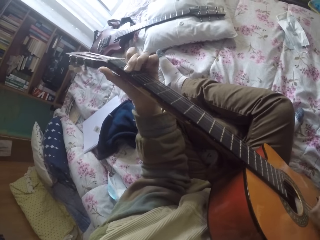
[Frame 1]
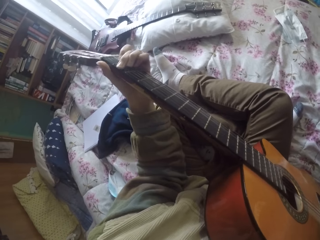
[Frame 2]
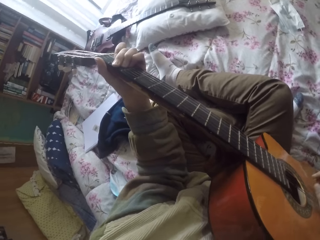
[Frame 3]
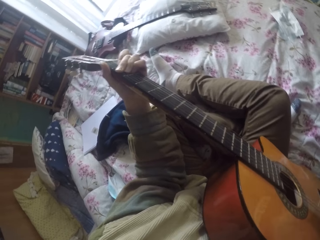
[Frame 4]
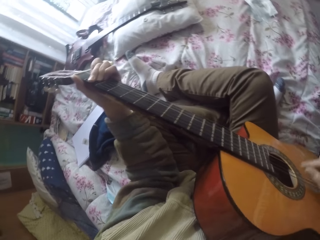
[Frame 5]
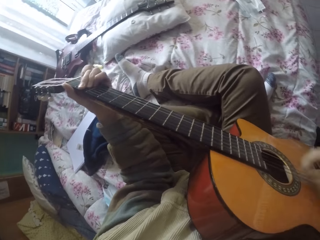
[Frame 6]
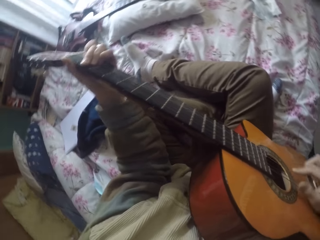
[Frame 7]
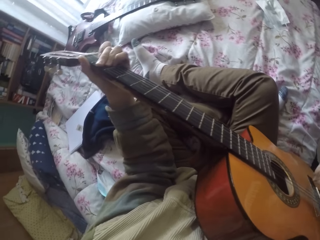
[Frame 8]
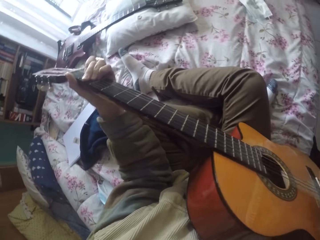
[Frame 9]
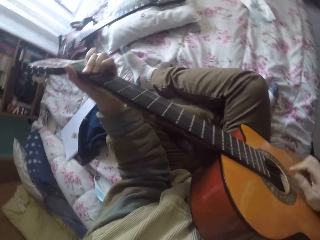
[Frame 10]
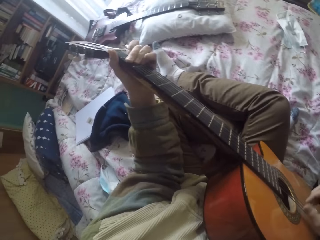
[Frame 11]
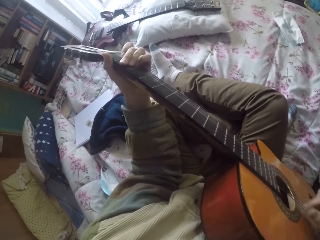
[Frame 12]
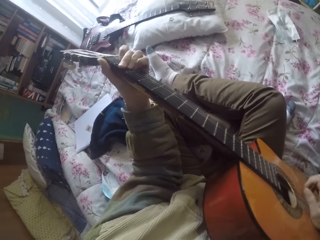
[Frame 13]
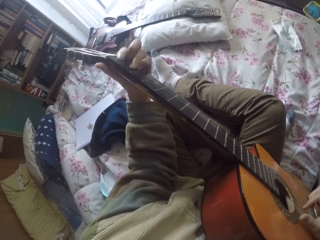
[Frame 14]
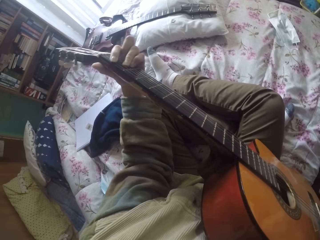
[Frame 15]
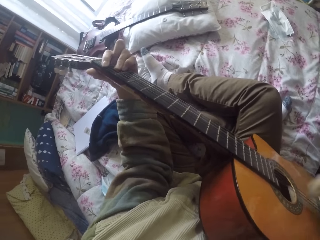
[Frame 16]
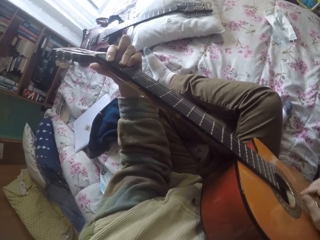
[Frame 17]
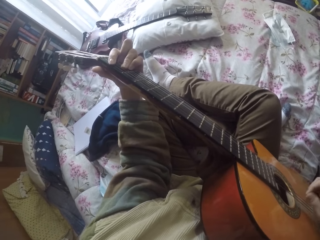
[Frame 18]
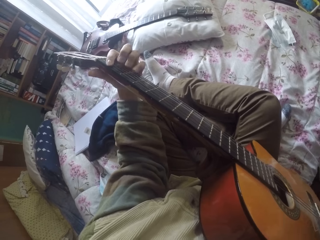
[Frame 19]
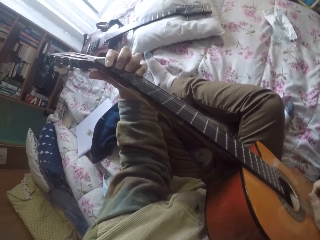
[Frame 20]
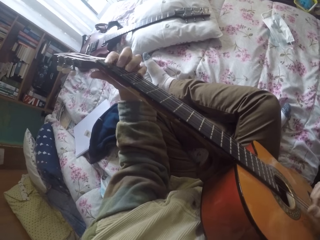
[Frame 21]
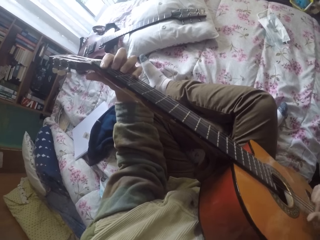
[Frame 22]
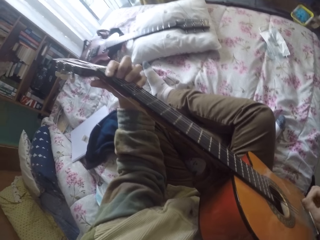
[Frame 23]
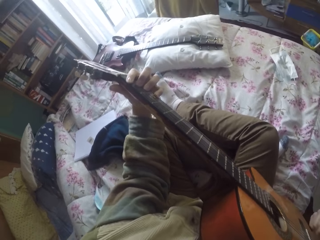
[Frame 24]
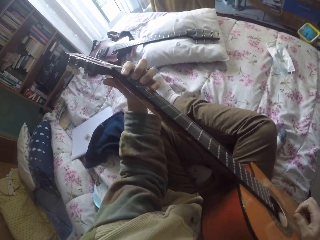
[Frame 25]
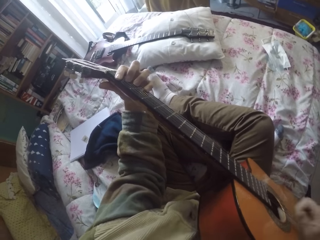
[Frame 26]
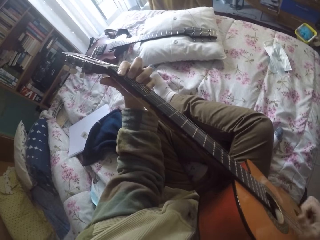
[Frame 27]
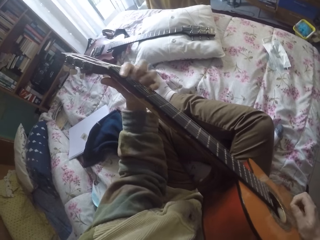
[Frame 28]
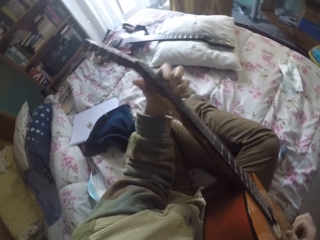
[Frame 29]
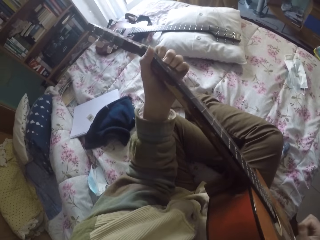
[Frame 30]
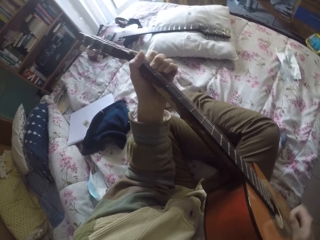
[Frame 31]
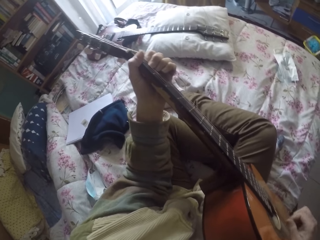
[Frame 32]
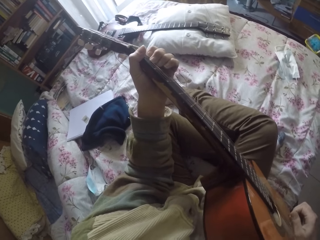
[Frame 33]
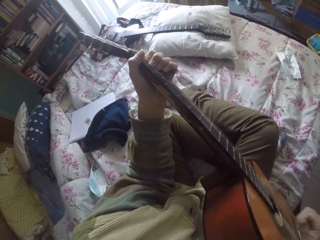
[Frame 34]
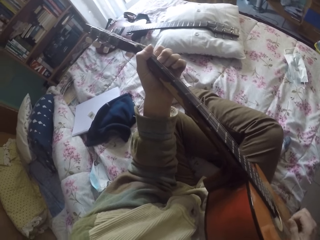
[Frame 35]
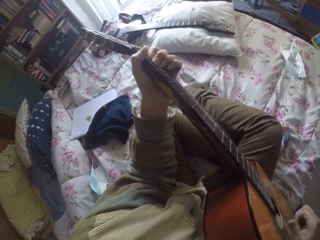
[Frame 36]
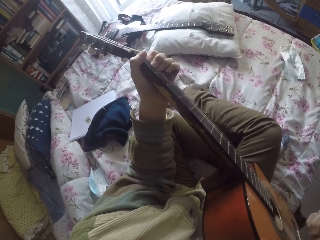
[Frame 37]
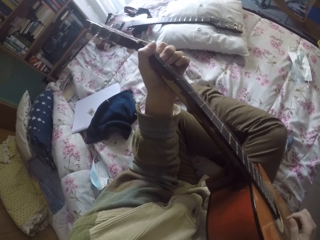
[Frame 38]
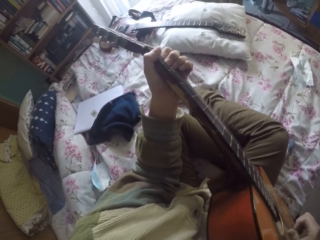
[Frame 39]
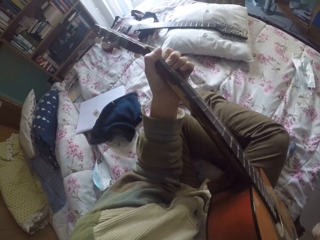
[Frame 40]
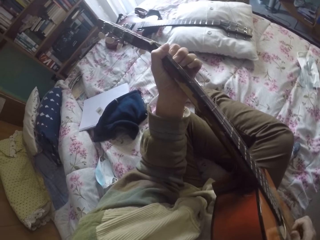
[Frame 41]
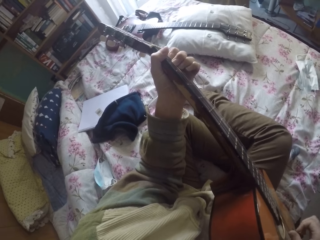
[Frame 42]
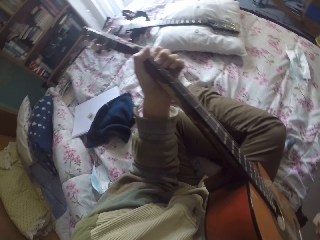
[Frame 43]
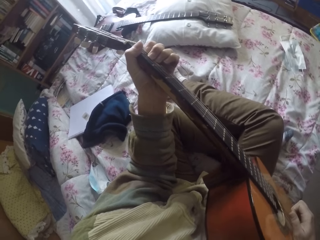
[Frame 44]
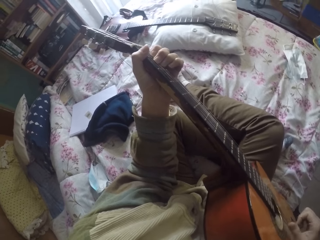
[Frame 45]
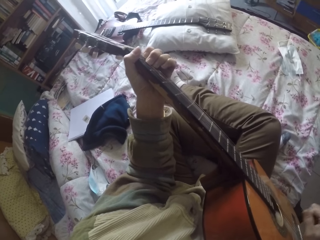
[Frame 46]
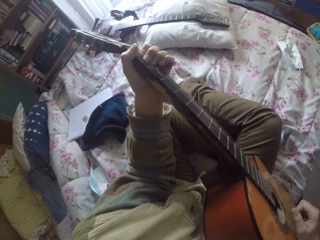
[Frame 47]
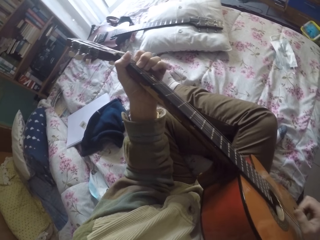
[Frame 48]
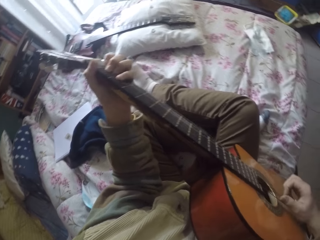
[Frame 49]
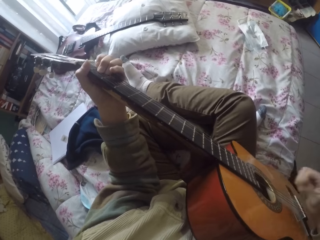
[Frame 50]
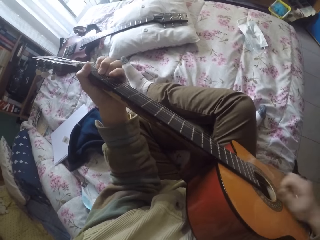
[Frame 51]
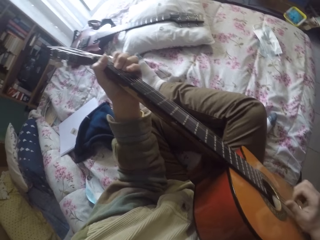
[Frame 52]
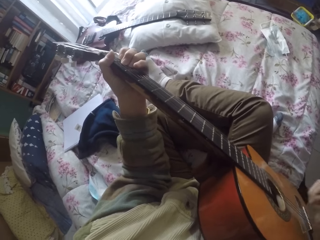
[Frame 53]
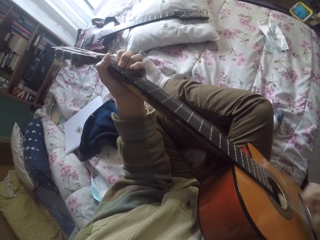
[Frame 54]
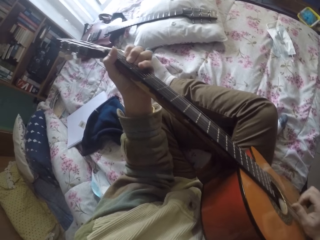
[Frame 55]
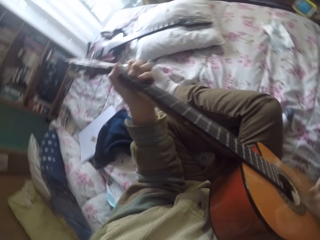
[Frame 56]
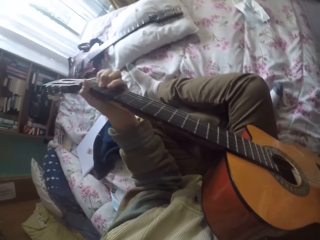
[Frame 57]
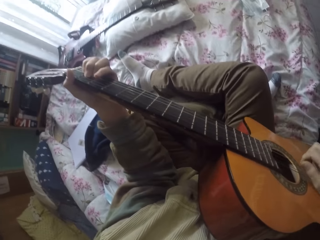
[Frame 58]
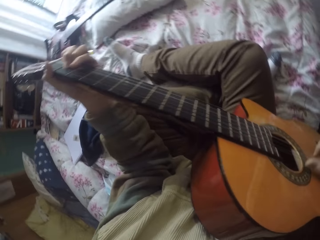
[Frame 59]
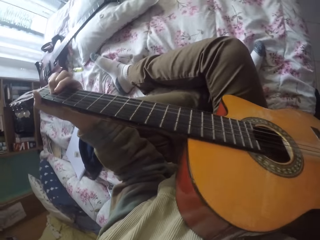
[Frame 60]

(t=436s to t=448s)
The camera wearer plays the guitar strings with the right hand.

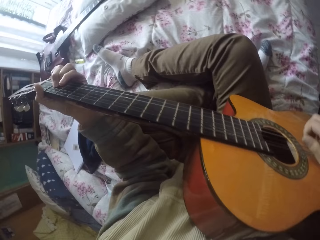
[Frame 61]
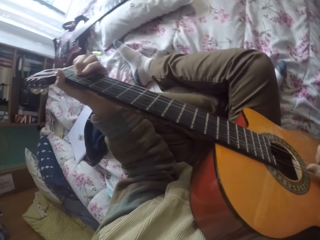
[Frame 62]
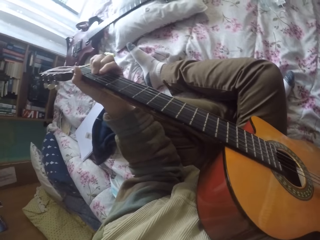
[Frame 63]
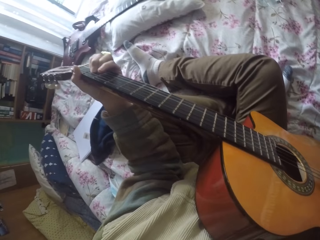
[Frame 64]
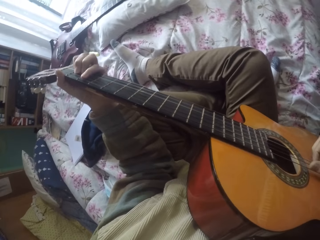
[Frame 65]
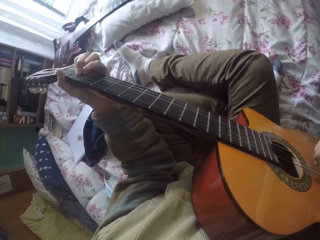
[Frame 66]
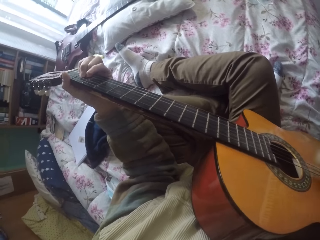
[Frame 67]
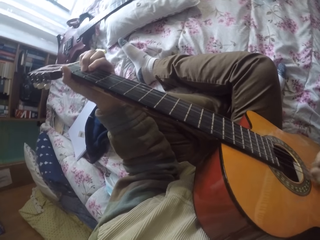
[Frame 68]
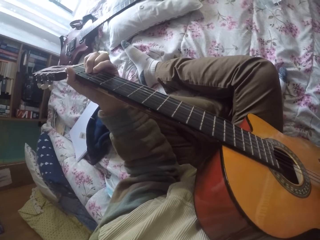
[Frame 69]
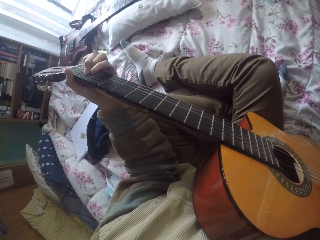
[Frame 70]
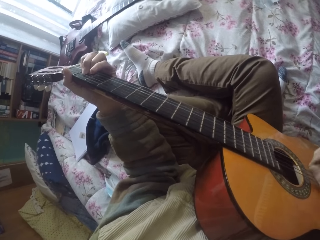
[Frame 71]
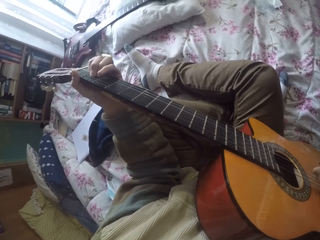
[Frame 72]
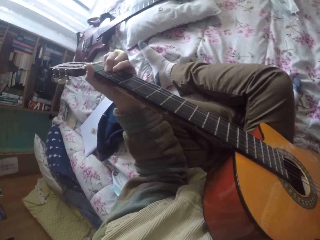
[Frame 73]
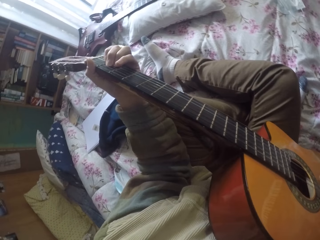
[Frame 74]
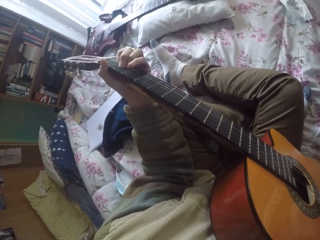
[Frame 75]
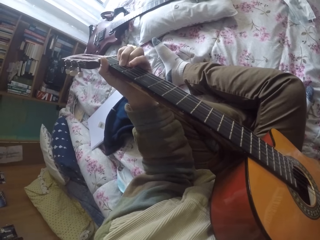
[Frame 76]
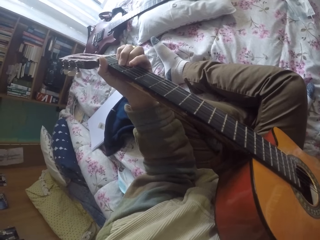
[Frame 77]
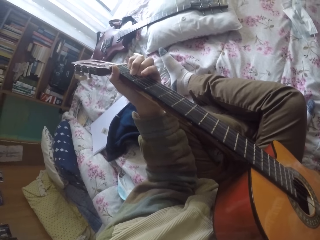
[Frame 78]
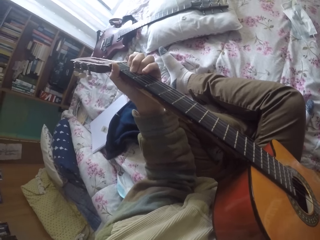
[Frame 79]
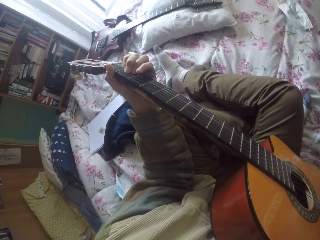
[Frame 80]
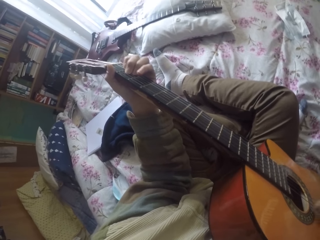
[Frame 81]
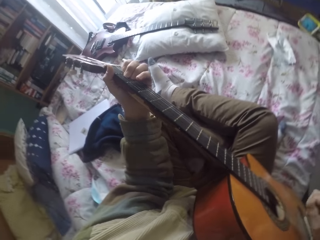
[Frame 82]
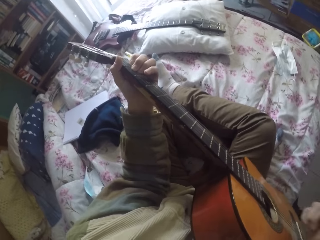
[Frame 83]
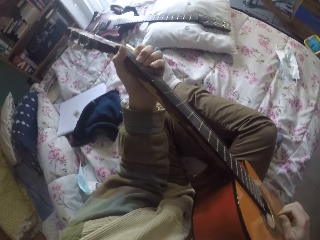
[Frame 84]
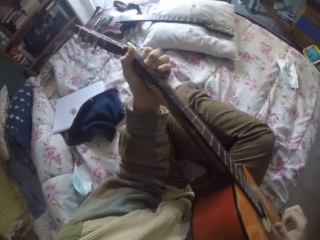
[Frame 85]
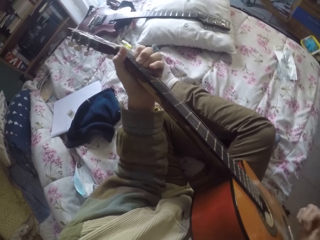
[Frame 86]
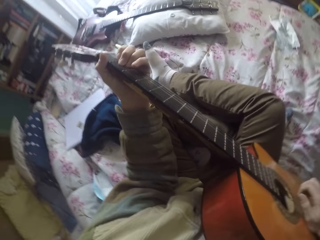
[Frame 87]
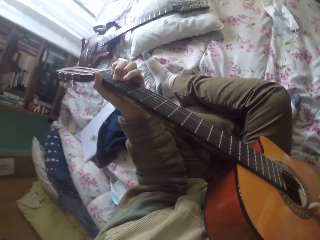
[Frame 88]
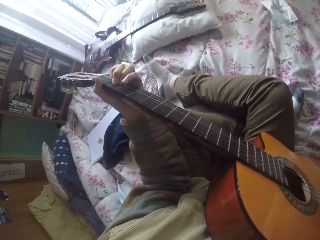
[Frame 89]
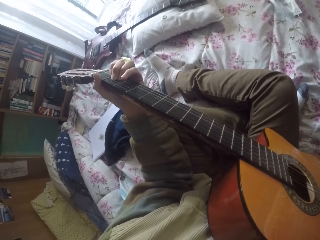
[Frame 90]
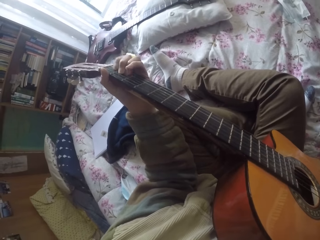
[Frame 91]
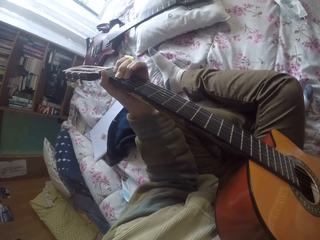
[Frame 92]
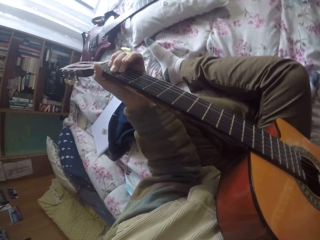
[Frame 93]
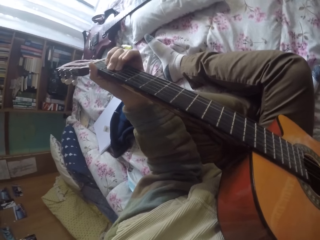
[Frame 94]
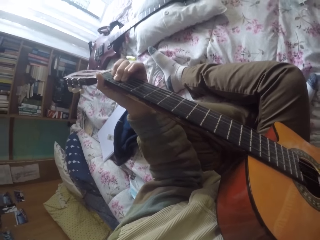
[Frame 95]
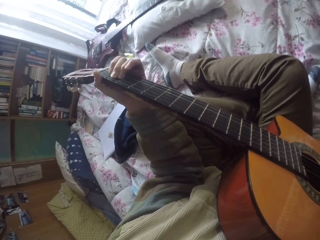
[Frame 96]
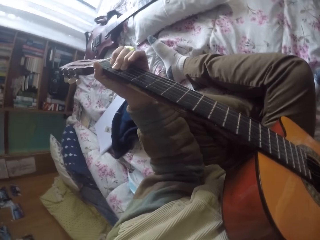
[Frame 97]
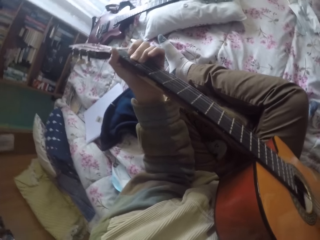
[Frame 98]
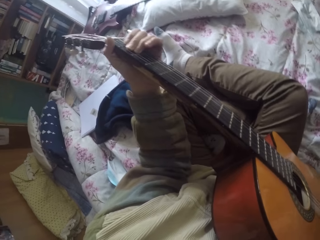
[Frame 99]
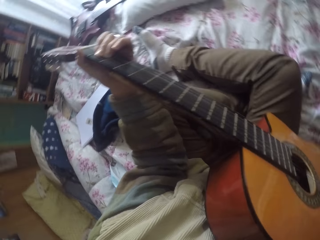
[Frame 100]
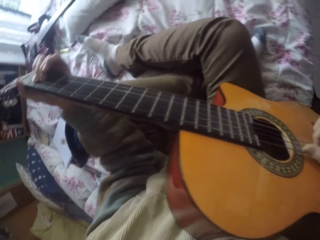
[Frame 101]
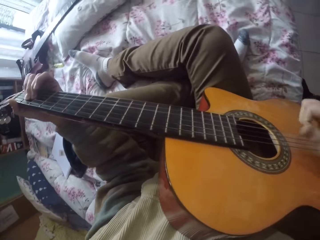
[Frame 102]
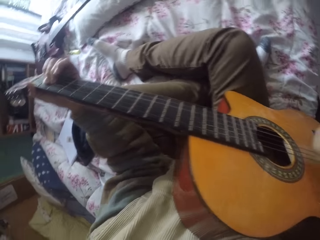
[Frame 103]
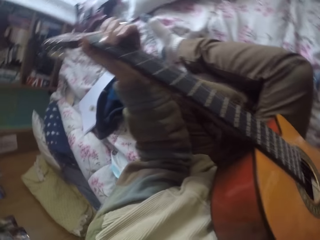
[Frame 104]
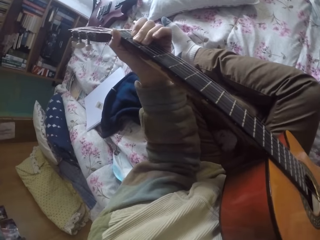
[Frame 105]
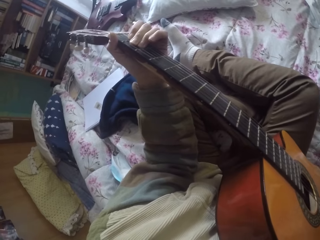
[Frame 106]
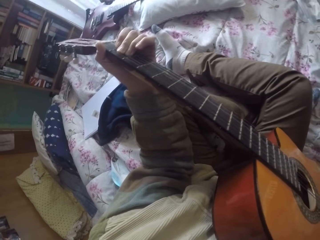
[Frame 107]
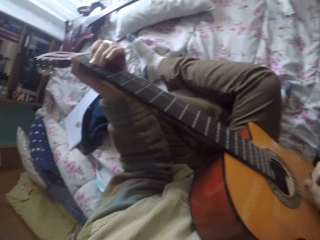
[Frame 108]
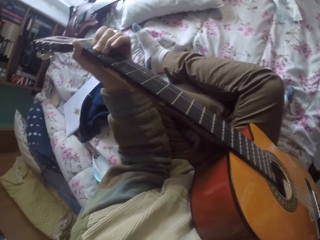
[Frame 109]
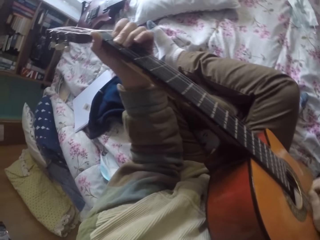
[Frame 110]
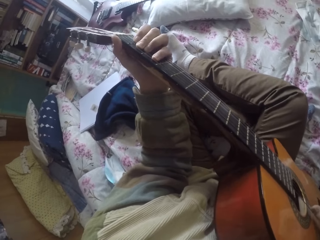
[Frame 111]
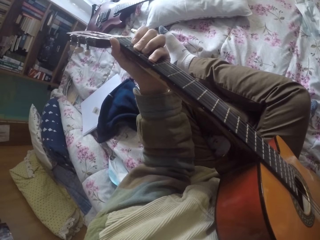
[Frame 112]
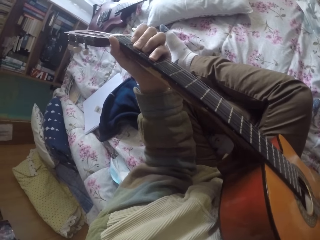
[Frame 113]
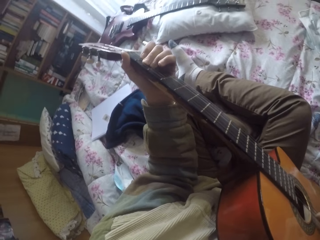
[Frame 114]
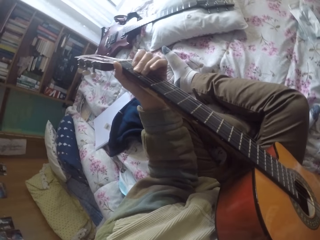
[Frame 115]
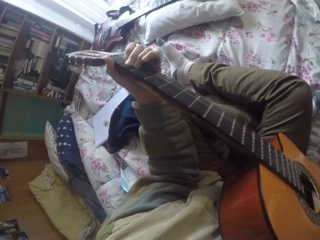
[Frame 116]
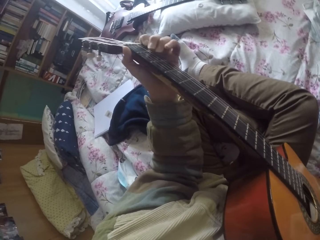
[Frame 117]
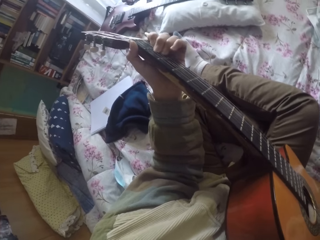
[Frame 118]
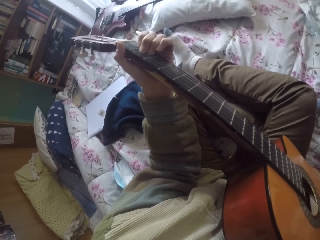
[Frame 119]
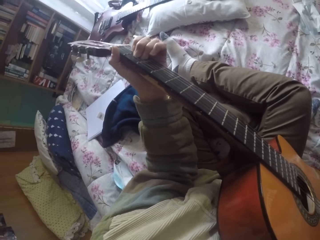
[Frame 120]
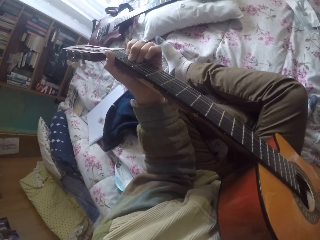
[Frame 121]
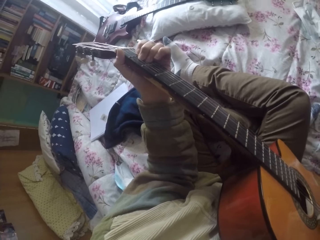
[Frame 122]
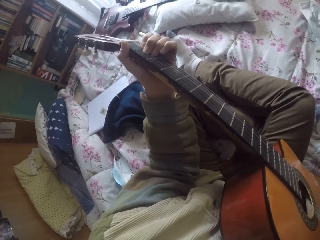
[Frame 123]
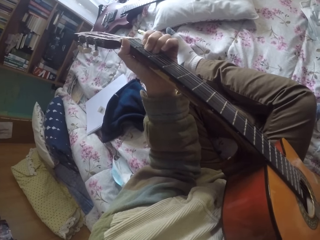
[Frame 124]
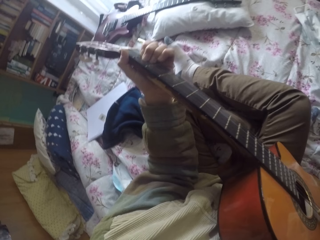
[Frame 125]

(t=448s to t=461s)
The camera wearer plays the guitar strings with the left hand. They play the guitar strings with the right hand.
